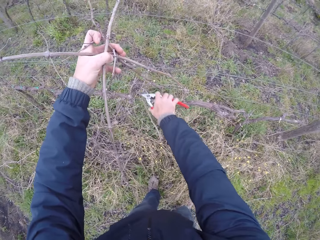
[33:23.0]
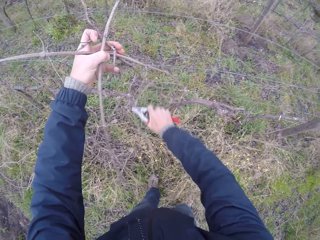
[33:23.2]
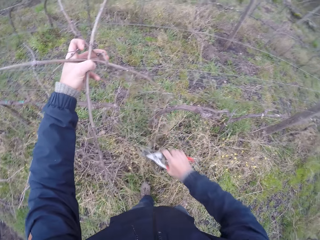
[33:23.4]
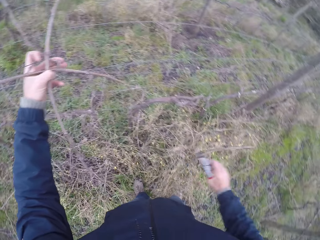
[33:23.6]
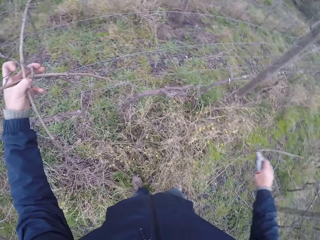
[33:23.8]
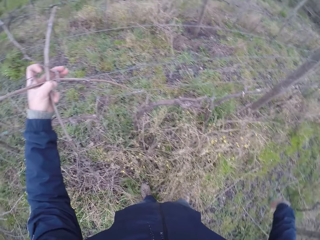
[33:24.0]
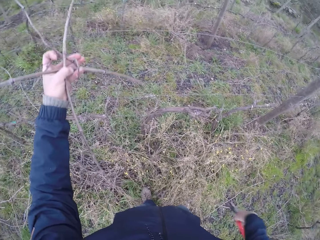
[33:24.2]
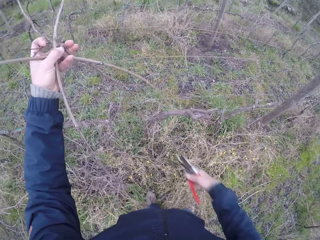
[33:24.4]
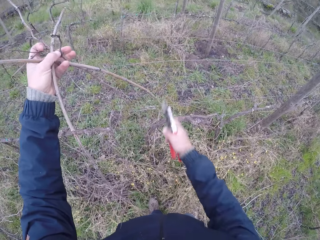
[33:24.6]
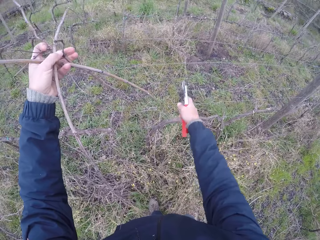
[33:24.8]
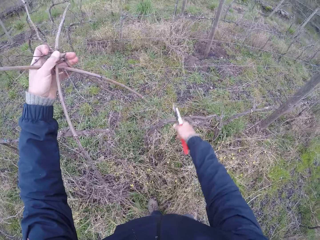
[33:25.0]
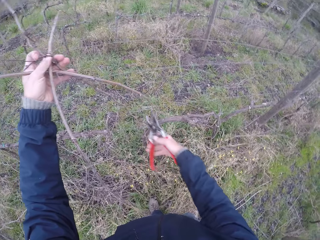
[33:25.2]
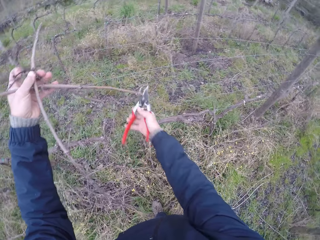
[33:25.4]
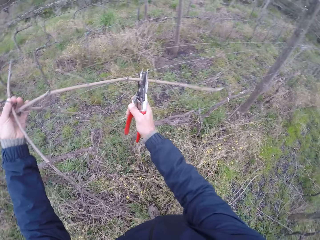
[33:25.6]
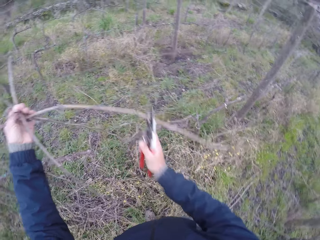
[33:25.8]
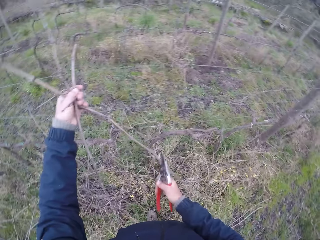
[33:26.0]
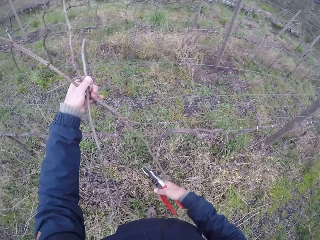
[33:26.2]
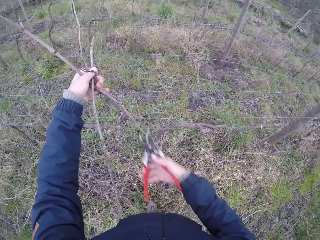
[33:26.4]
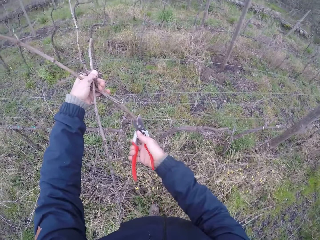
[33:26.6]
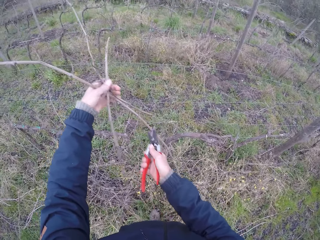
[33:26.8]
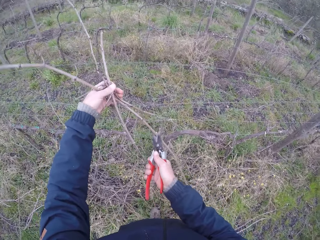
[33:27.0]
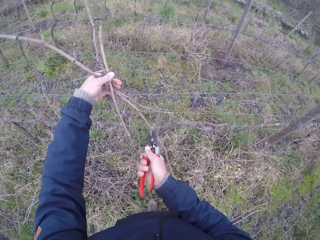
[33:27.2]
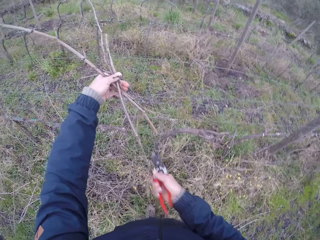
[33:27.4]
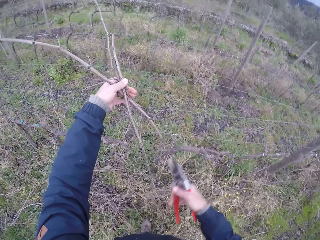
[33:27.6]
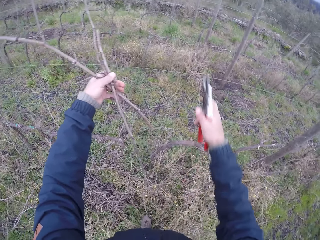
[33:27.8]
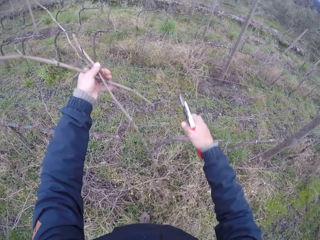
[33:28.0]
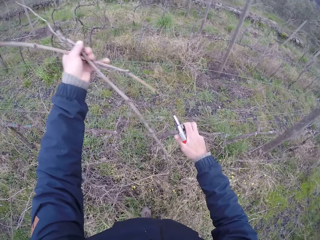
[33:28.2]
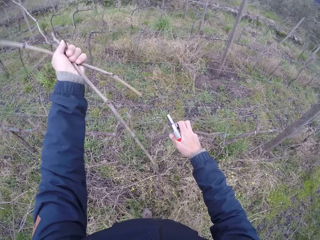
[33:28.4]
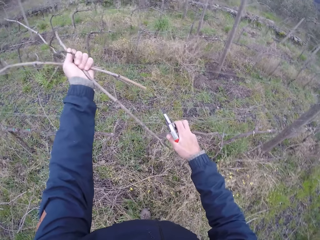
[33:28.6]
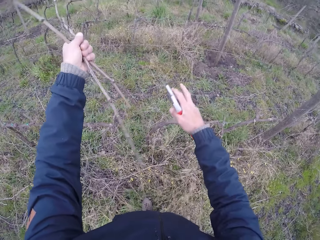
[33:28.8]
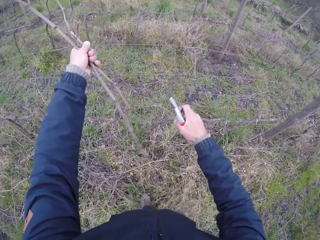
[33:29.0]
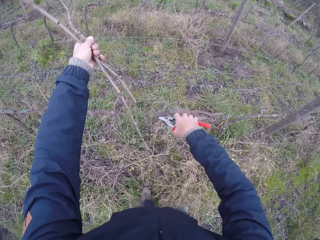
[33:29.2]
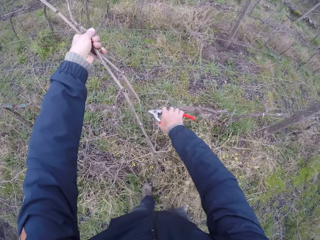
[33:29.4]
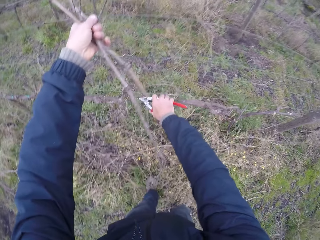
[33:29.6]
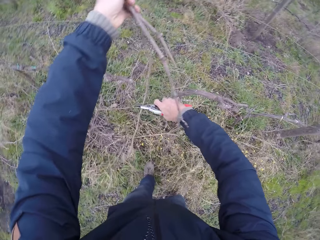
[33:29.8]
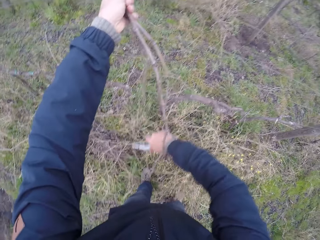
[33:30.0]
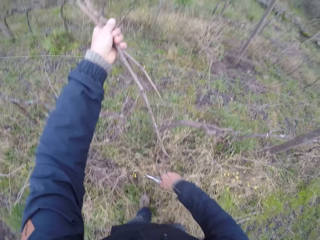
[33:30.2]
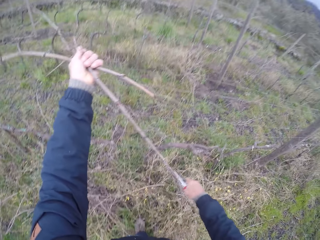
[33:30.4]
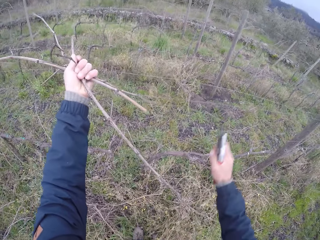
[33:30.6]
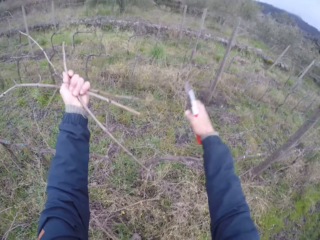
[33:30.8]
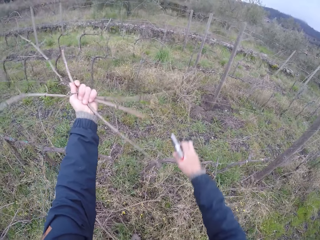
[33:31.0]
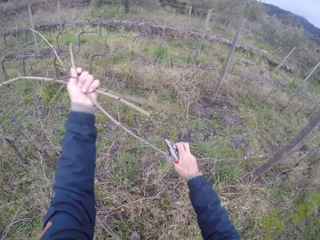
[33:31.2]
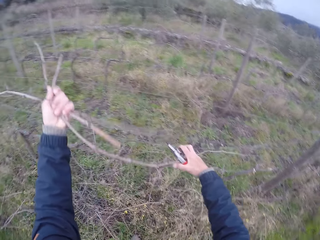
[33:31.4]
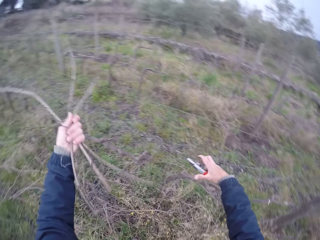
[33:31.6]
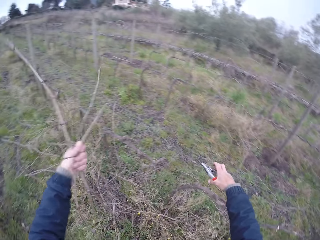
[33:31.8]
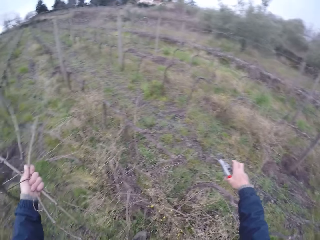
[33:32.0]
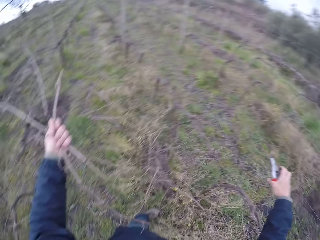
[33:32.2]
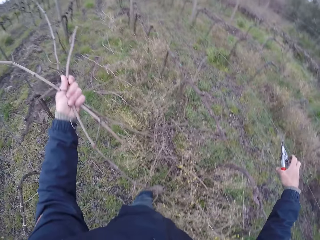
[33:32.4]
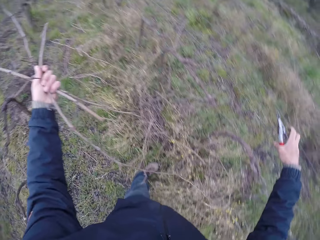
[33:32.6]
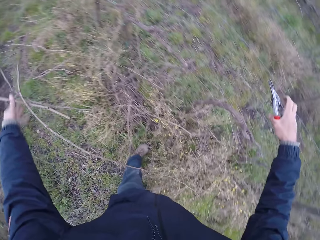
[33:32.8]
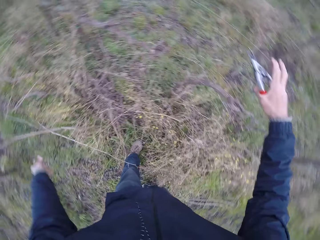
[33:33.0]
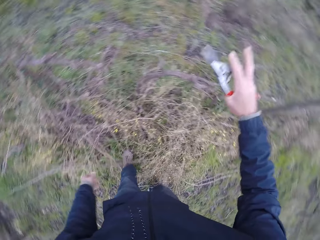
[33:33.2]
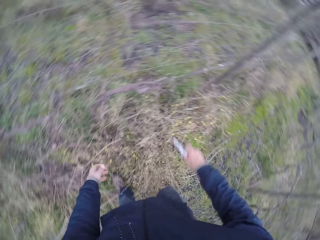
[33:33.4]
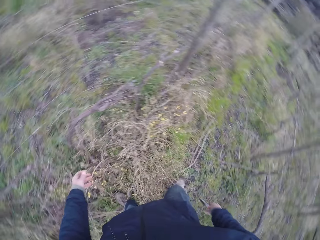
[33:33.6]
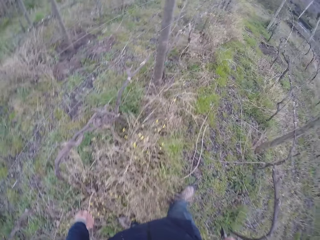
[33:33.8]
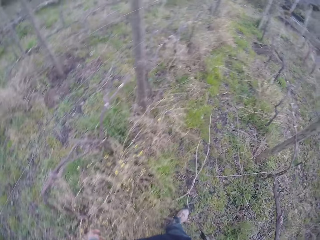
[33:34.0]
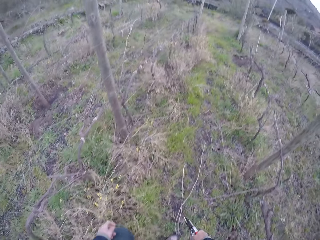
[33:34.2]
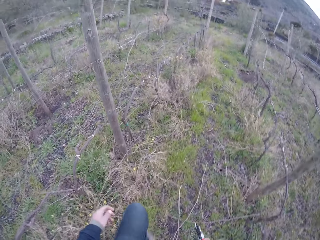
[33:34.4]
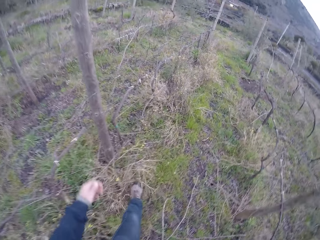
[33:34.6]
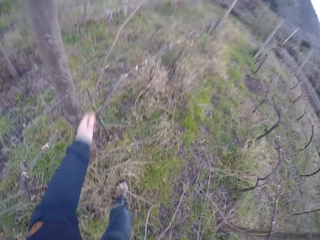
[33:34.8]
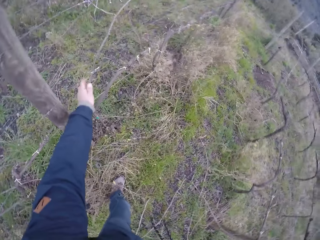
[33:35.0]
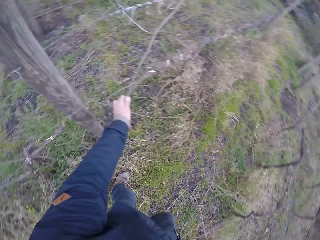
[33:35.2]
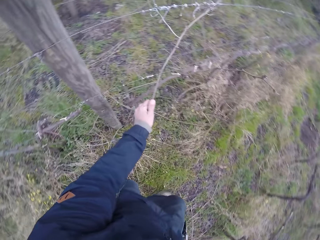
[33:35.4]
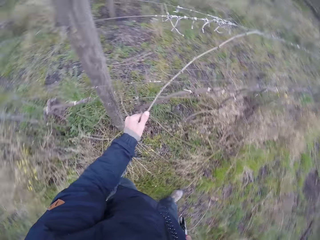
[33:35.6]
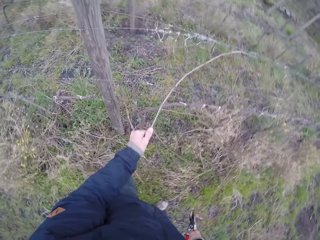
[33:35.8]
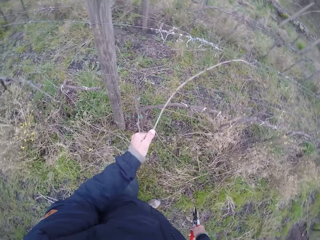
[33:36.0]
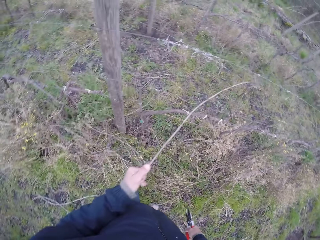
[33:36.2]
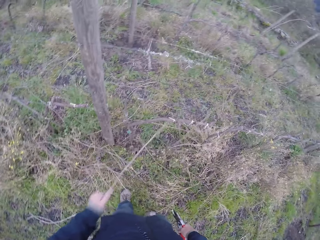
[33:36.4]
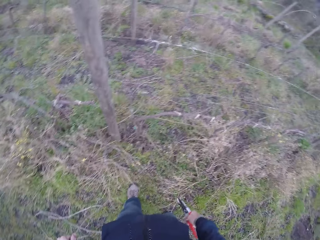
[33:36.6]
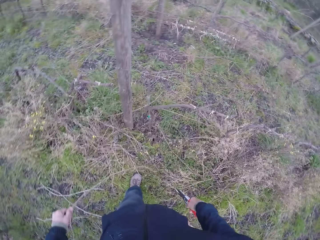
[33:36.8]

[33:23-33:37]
The camera wearer picks the twig from the wire fence with the pliers in his right hand. He drops the twig on the ground with the pliers in his right hand. He pulls the stick with the secateurs. He moves the twig in his left hand with the pliers in his right hand. He cuts the twig in his left hand with the pliers in his right hand. He pulls the stick. He pulls the wire fence with his right hand. He pulls the stick with the secateurs. He cuts a twig on the wire fence with the pliers in his right hand. He holds the wire fence with his right hand. He pulls the twig on the wire fence with his left hand. He drops the twigs on the ground with his left hand. He removes his right hand from the wire fence. He steps forward. He pulls a twig on the wire fence with his left hand.

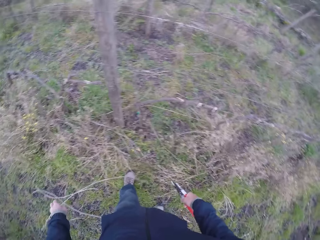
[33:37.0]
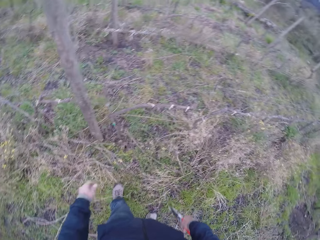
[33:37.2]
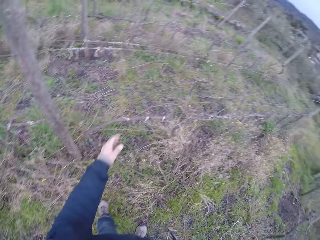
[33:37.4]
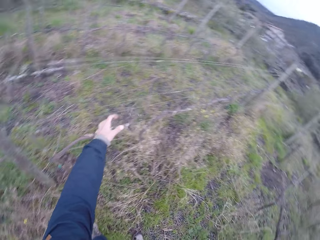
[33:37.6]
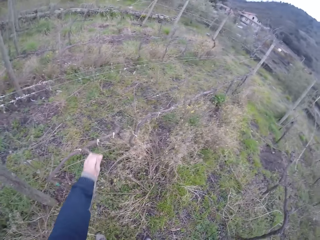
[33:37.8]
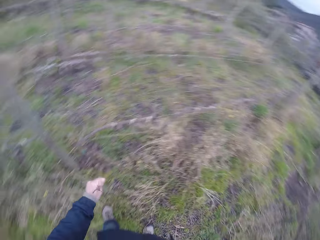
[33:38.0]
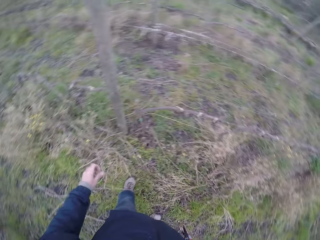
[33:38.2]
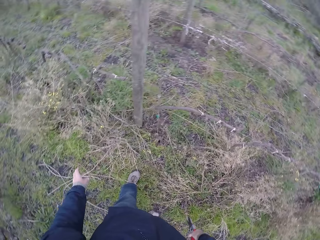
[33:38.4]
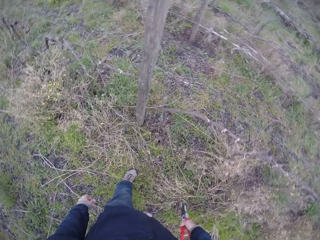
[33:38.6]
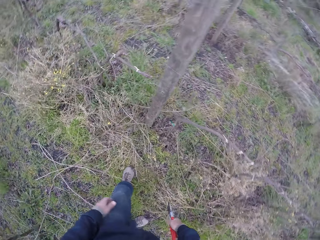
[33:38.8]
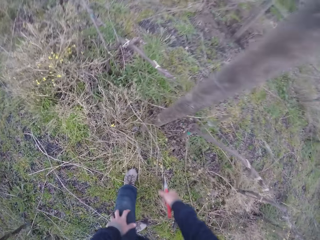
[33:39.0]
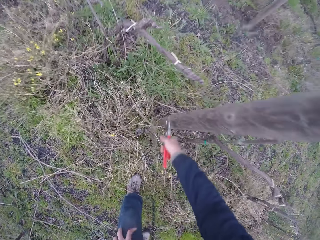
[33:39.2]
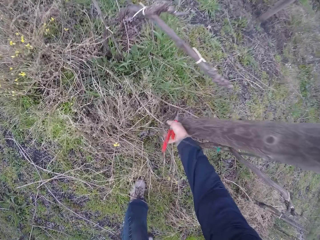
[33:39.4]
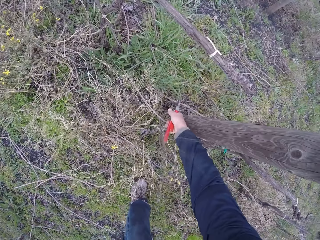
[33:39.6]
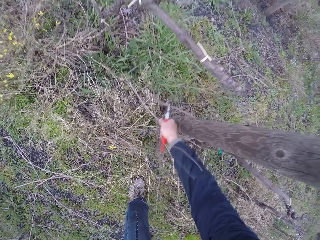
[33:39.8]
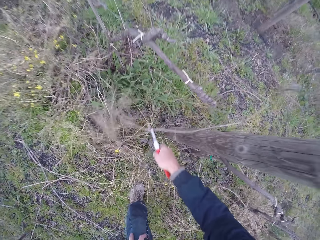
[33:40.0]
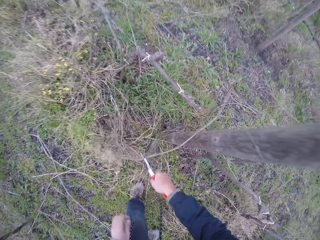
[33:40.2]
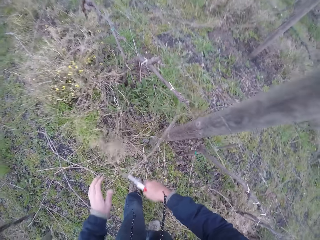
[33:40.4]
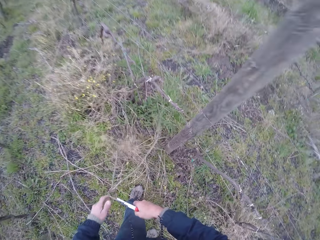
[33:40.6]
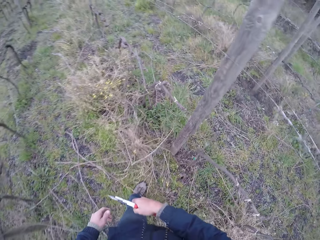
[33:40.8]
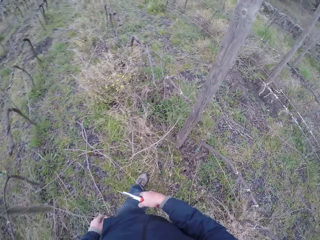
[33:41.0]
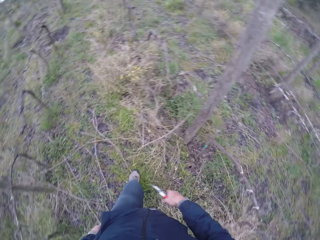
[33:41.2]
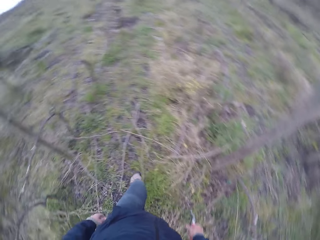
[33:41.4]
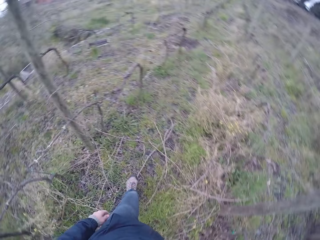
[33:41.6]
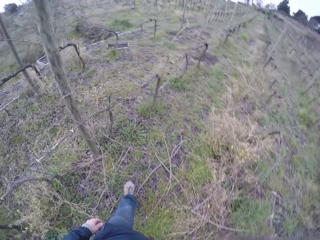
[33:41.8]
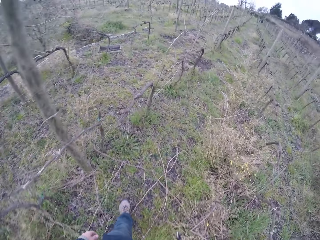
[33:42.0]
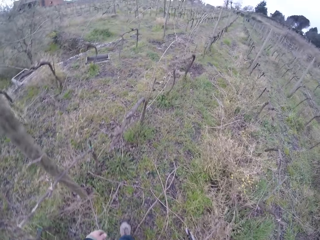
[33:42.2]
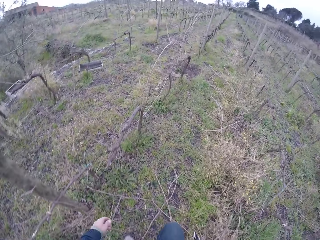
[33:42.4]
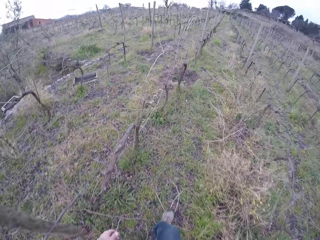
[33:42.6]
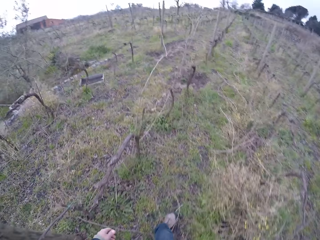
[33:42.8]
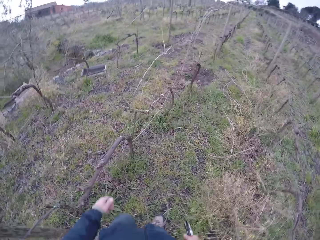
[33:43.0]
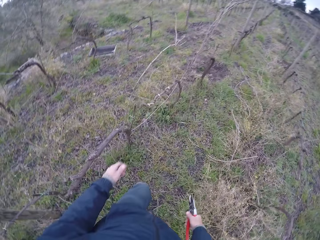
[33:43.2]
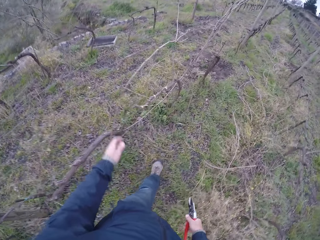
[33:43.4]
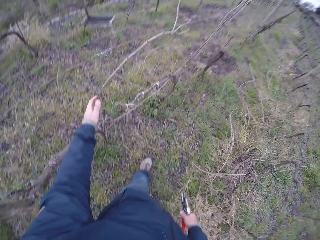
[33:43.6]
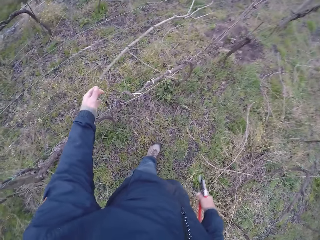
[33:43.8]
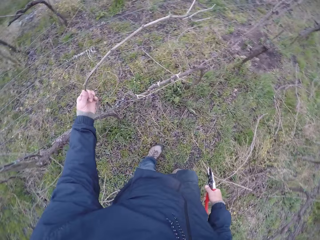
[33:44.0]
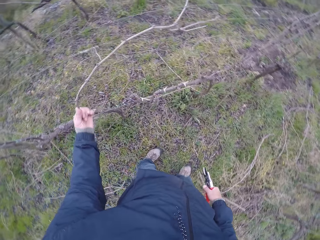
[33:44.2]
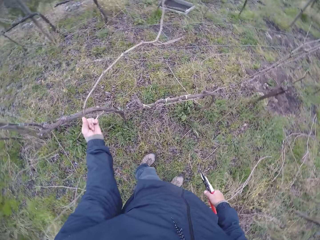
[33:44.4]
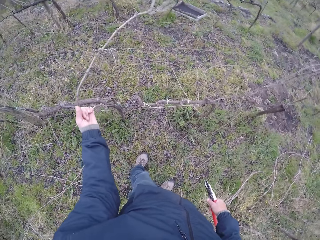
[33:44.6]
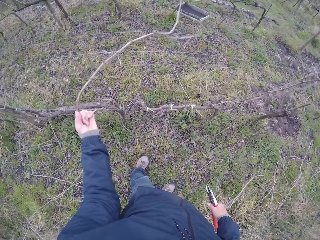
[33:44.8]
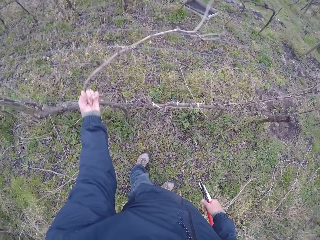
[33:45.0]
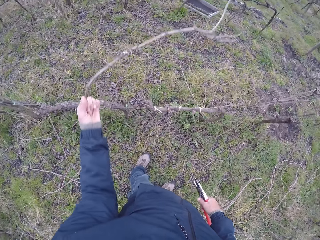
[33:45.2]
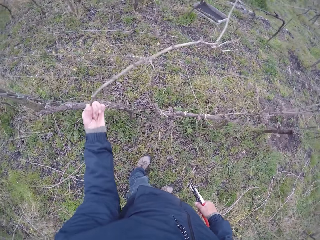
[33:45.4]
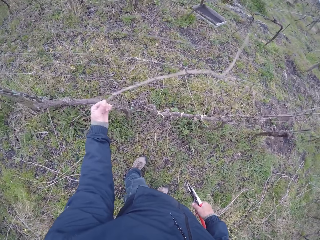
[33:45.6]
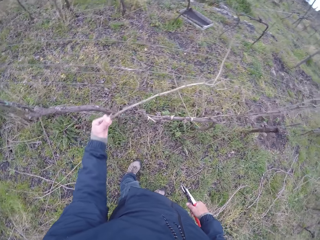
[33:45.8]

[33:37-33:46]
The camera wearer drops the twig on the ground with his left hand. He pulls a twig on the wire fence with his left hand. He drops the twig on the ground with his left hand. He picks a twig from the ground with the pliers in his right hand. He cuts the stick. He steps forward. He pulls a twig on the wire fence with his left hand.
